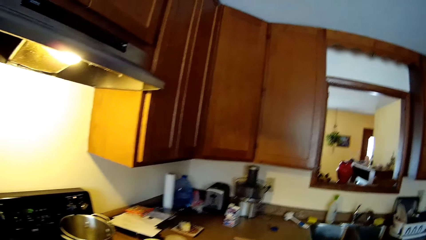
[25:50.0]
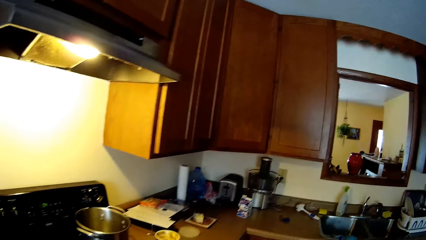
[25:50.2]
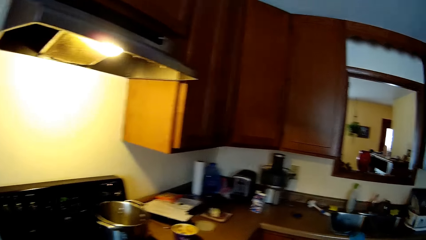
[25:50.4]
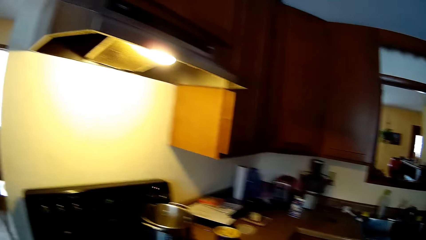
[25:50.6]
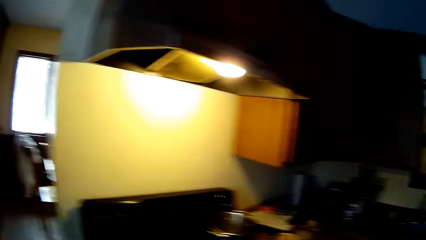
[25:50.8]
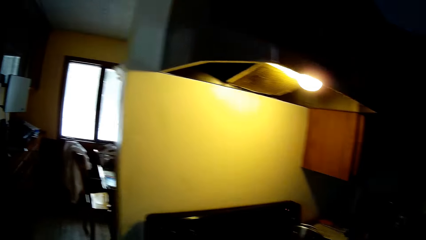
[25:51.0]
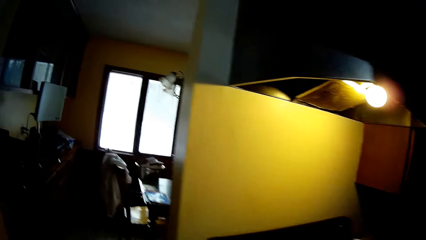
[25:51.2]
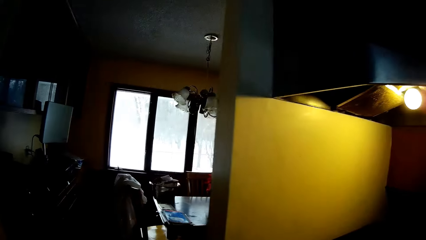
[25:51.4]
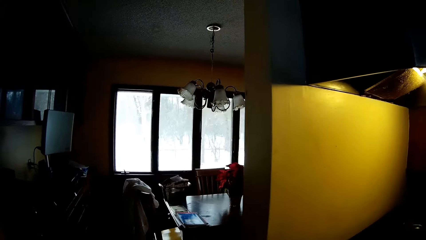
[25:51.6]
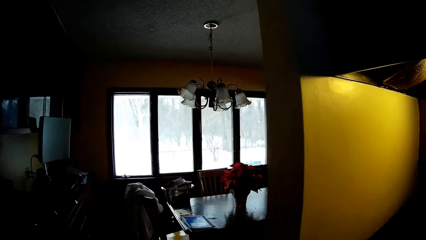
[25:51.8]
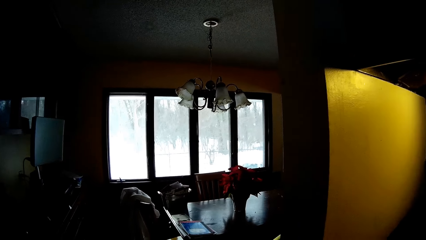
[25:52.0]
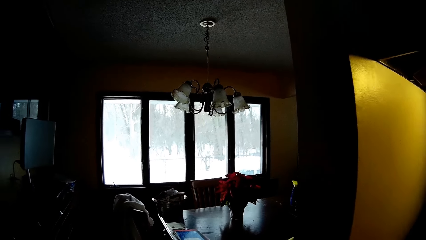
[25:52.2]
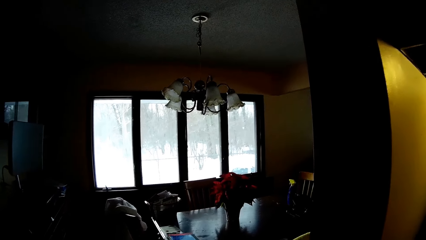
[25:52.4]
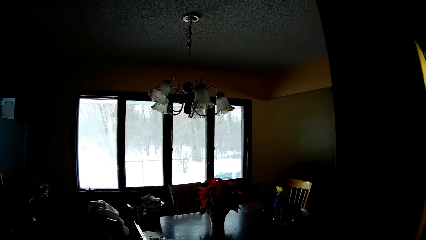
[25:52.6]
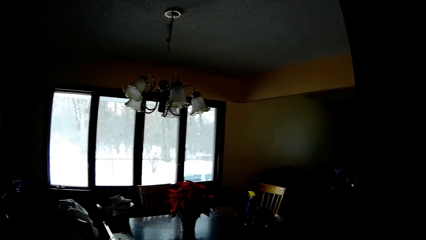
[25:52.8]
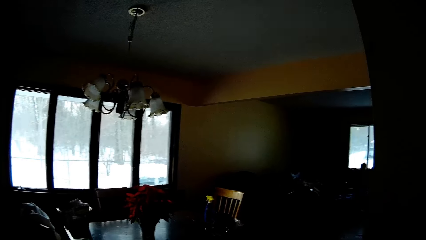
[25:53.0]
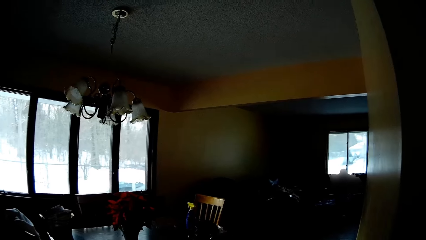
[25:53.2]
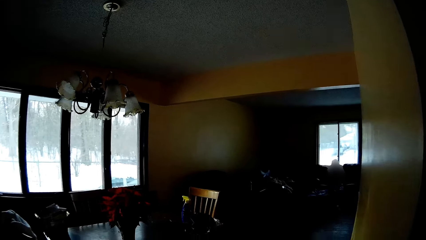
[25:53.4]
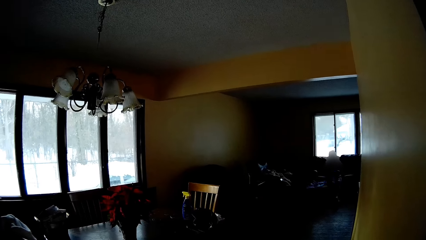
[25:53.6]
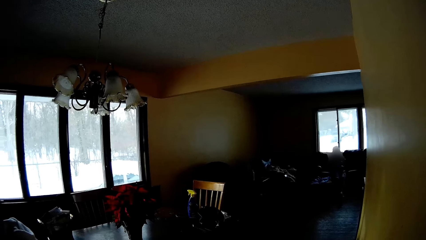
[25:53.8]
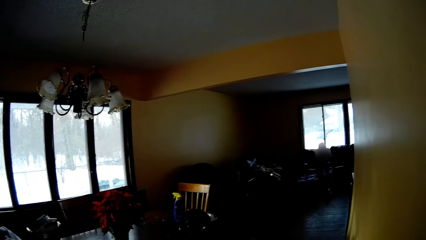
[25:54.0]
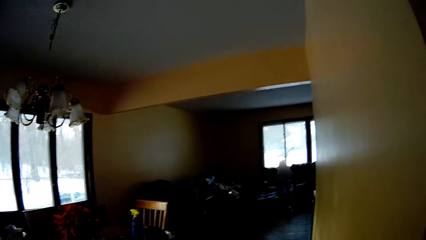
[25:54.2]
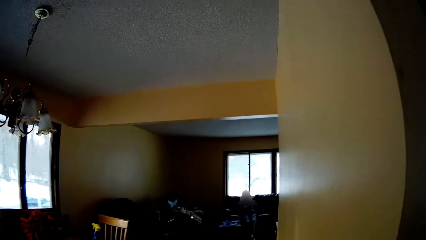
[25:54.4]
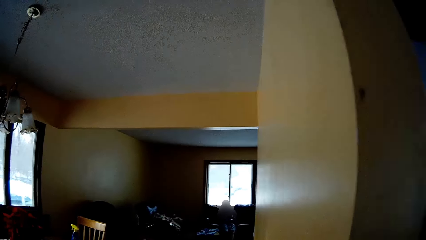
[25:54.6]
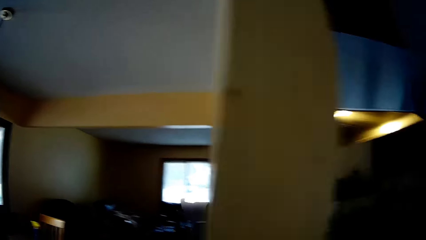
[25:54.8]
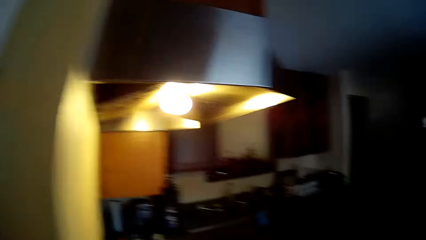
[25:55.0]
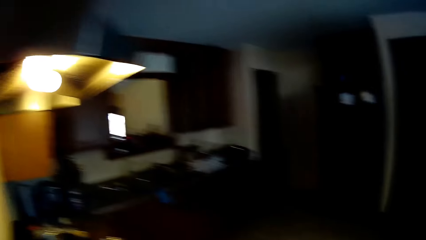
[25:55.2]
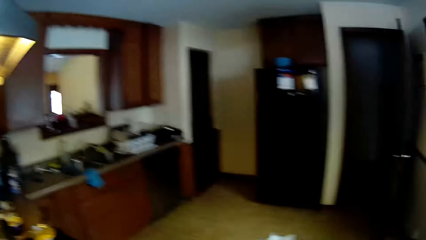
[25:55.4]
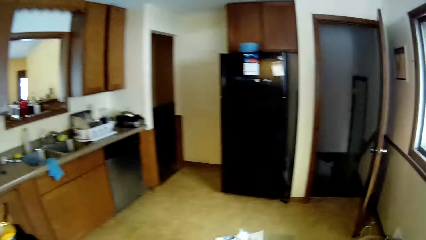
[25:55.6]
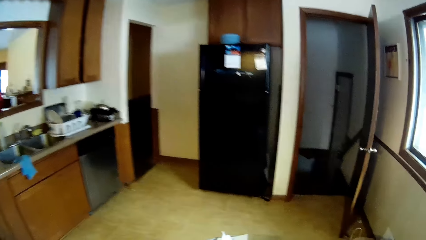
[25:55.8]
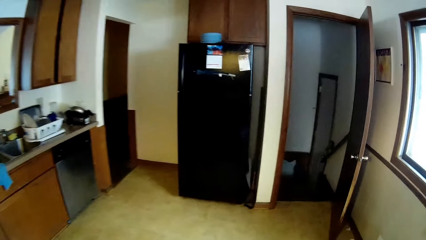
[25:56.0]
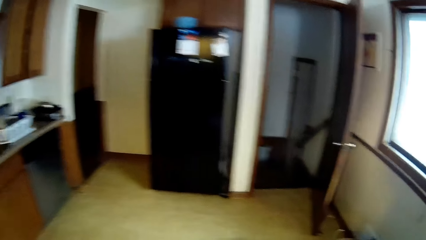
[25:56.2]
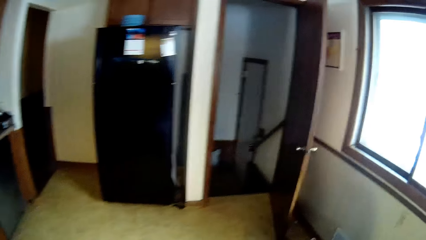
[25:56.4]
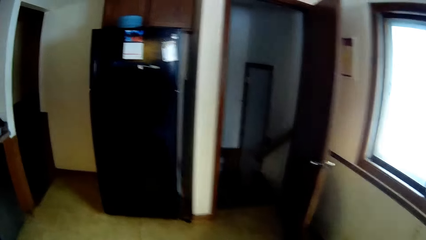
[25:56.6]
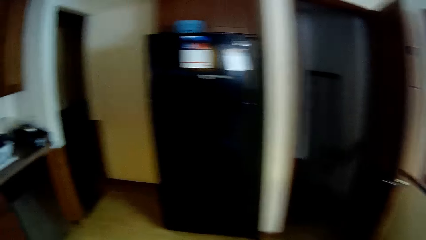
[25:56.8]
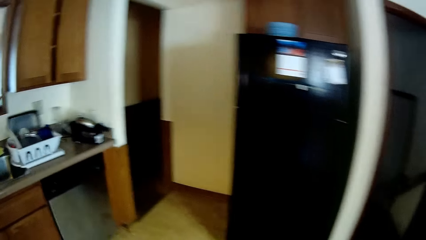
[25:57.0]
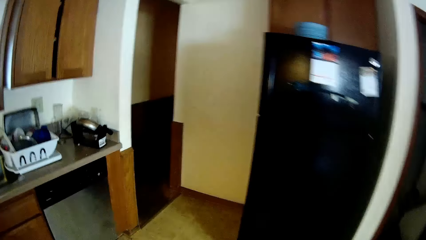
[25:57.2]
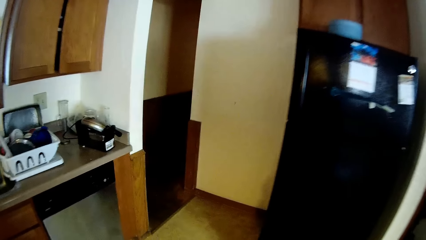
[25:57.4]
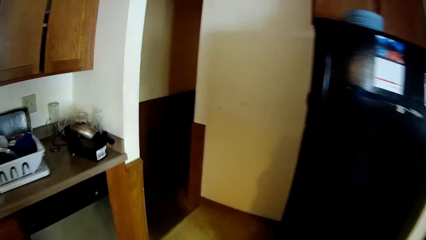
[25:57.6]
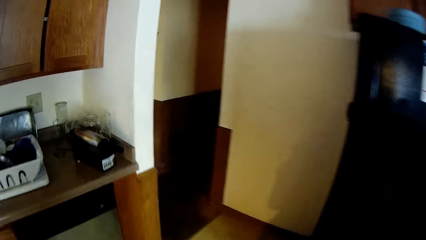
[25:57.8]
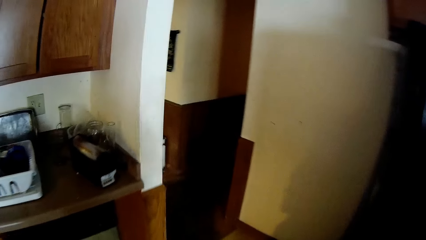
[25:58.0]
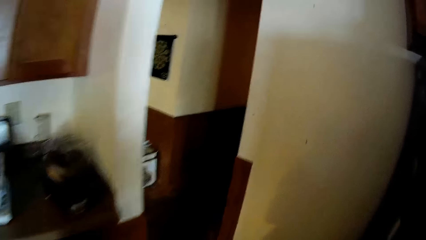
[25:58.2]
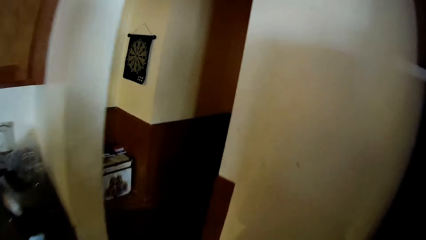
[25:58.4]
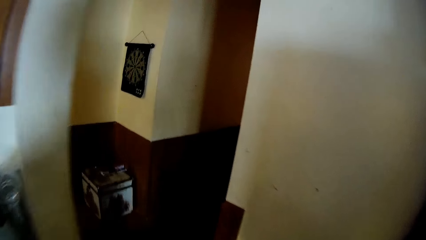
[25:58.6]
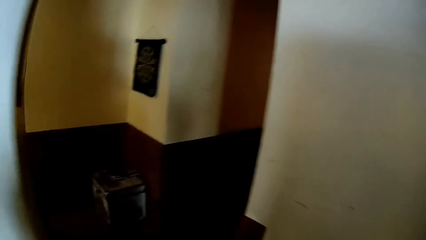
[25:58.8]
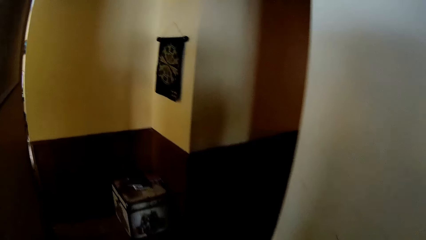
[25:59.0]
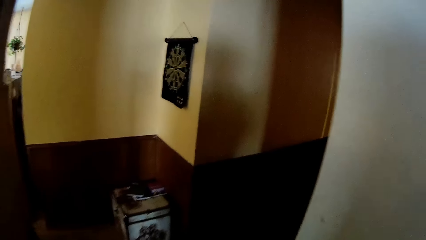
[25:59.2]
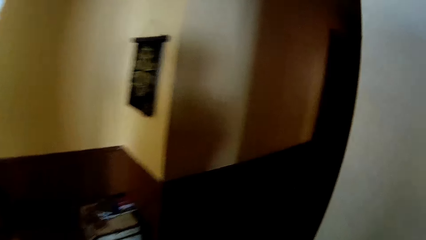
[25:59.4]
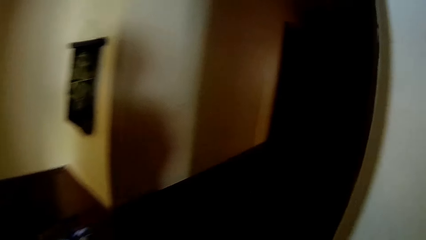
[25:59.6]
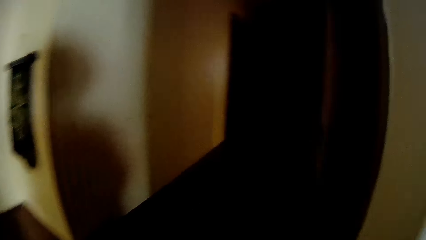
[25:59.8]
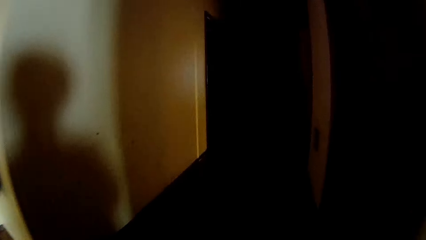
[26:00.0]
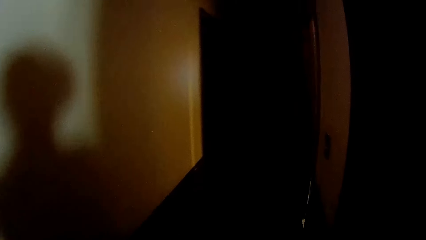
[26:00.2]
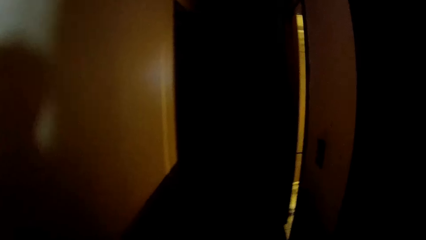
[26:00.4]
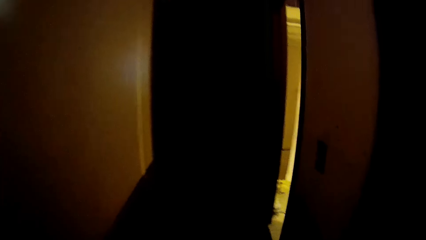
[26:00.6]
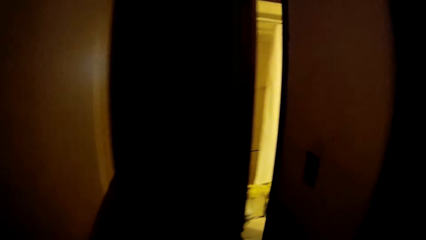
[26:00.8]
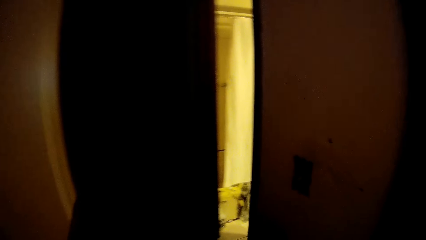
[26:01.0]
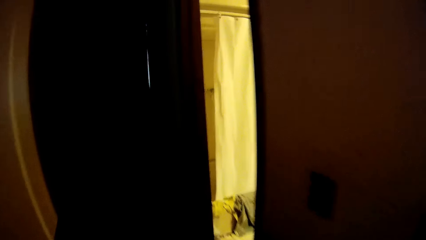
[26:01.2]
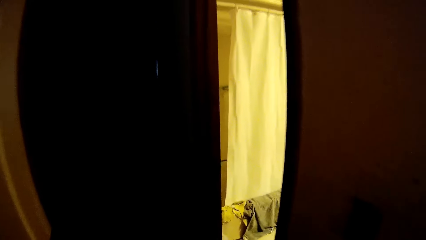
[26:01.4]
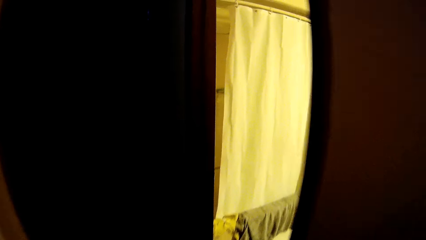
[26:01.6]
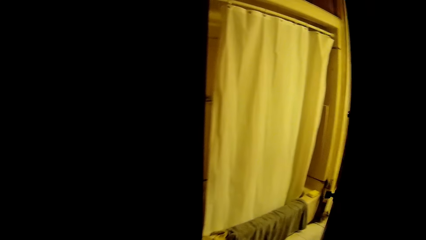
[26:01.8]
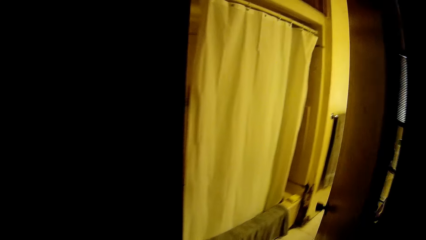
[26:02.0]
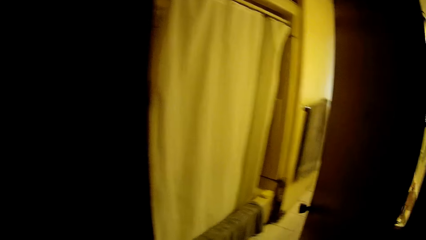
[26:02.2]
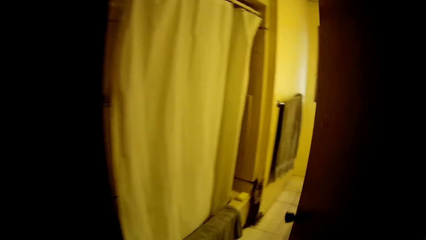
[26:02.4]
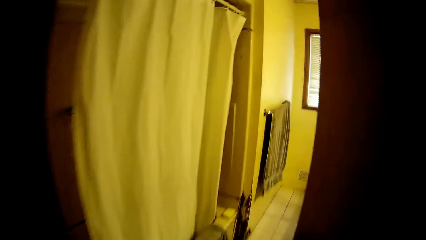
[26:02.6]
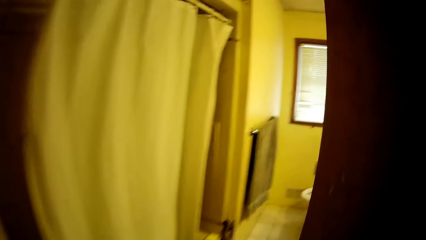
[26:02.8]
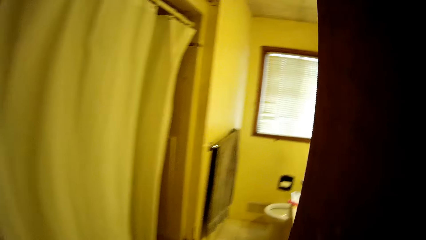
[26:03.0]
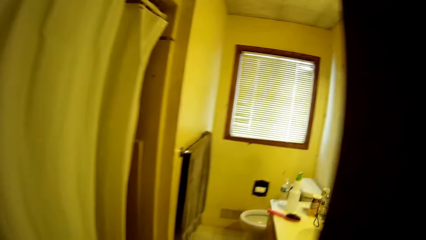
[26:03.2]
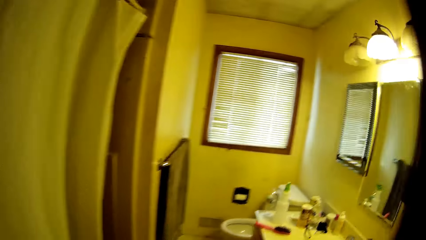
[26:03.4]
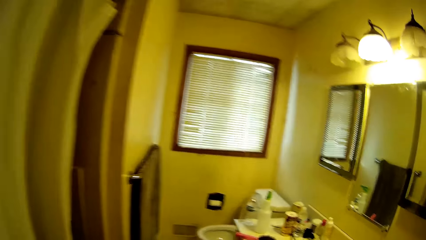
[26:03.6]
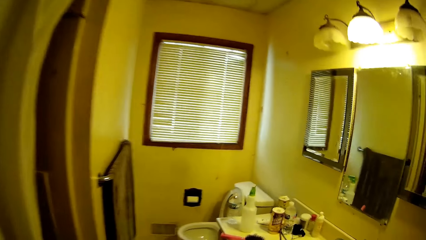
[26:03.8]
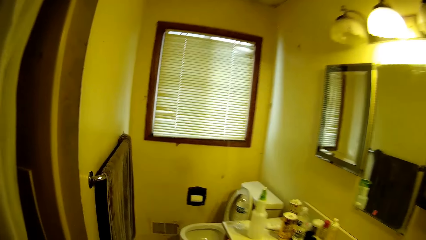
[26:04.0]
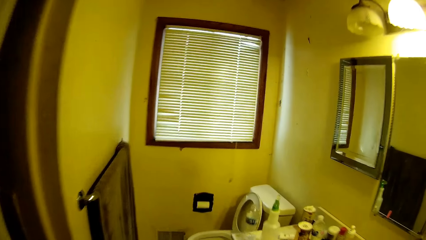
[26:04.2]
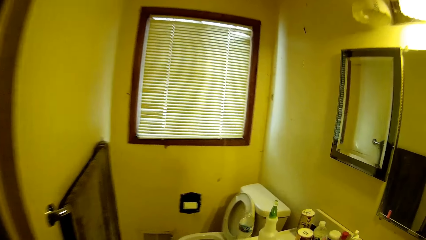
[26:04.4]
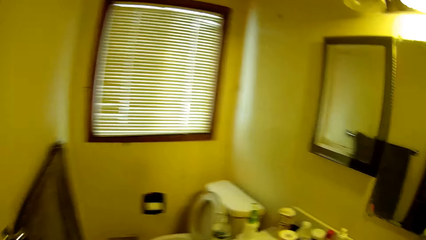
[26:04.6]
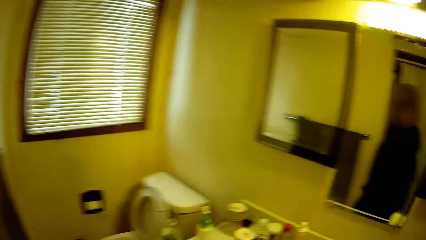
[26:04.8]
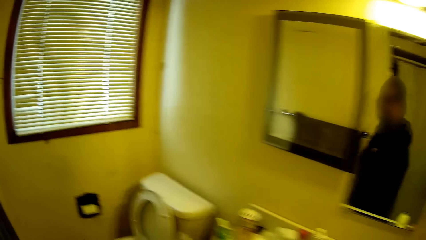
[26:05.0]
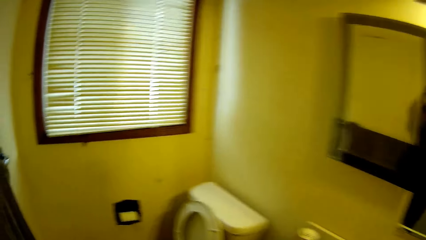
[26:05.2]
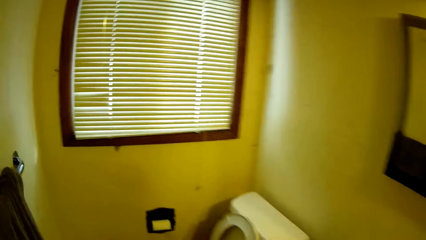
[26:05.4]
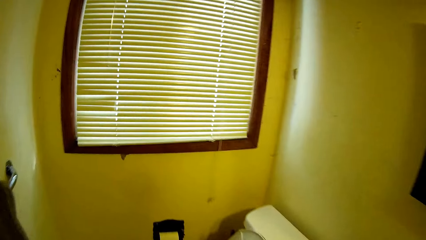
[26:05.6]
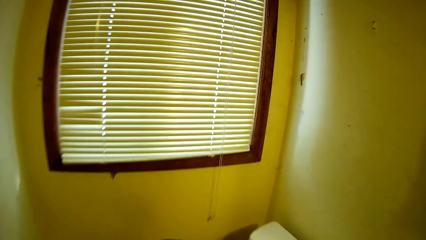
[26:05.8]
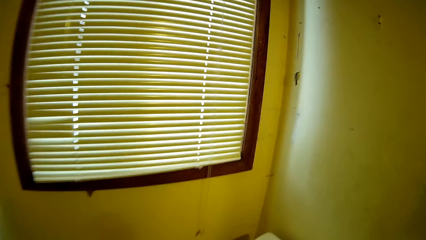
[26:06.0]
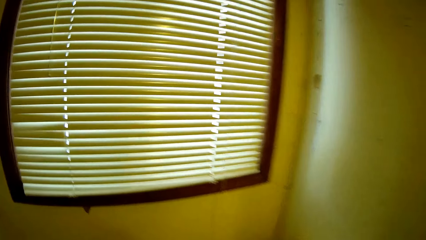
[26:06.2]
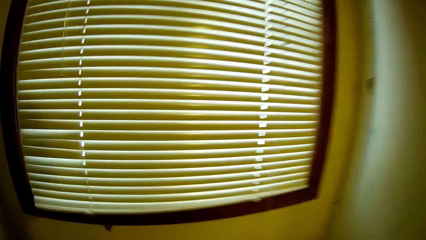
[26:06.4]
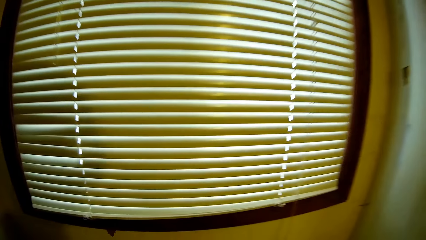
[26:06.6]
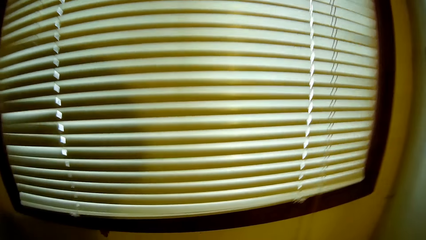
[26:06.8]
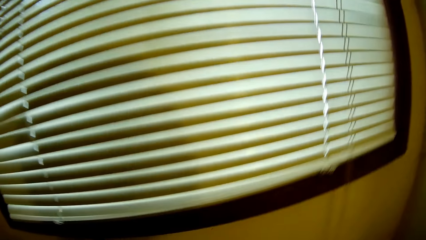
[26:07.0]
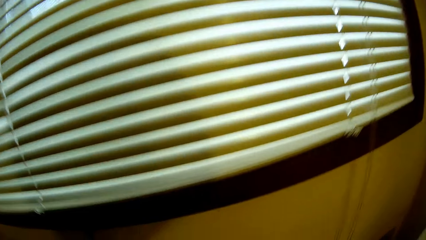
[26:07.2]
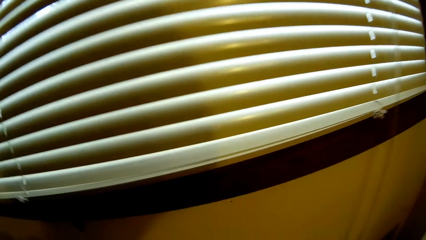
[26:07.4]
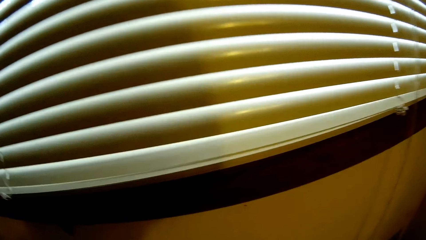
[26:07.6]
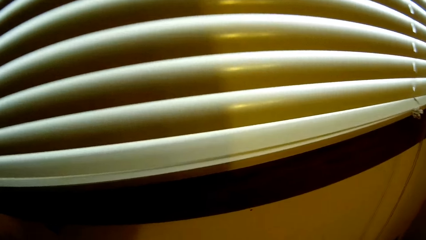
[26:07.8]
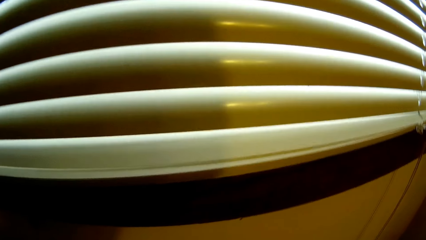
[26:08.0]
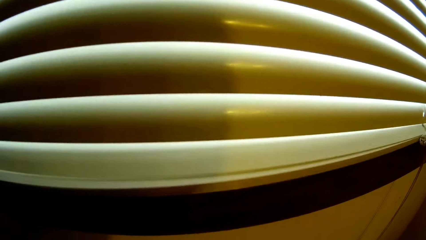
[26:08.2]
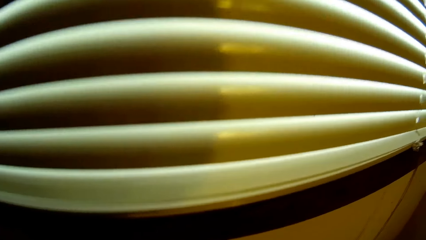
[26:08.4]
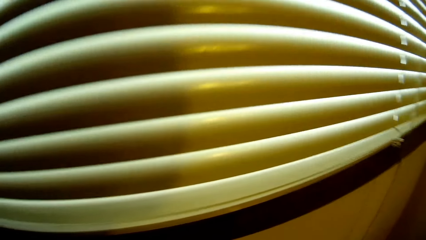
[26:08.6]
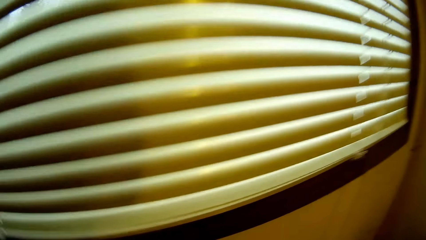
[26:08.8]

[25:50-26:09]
The camera wearer walks to the dining room. They walk into a bathroom. They open the door and pick up something.
